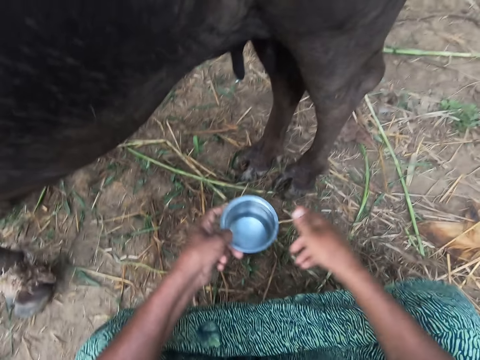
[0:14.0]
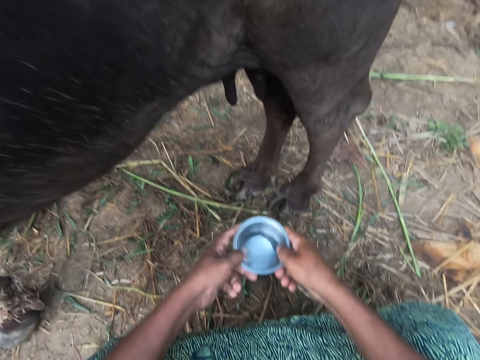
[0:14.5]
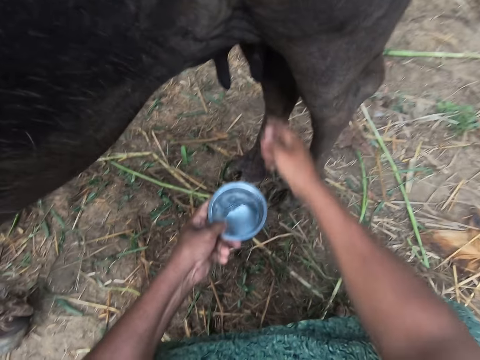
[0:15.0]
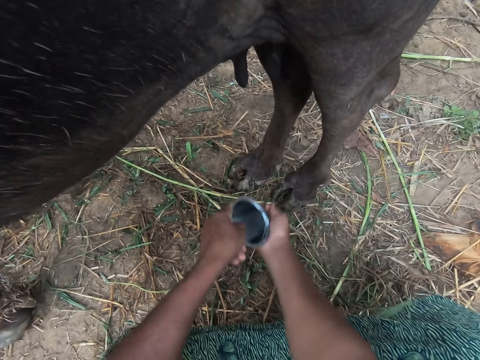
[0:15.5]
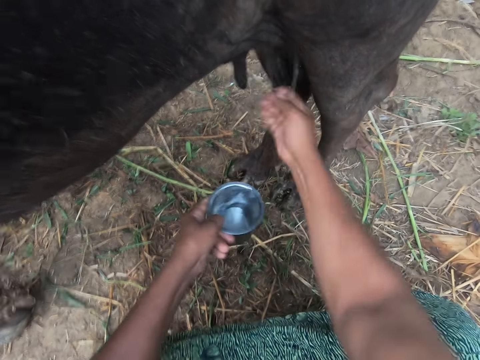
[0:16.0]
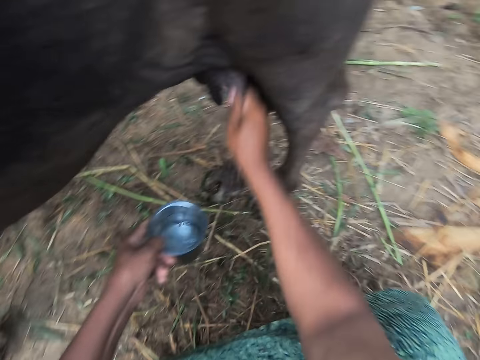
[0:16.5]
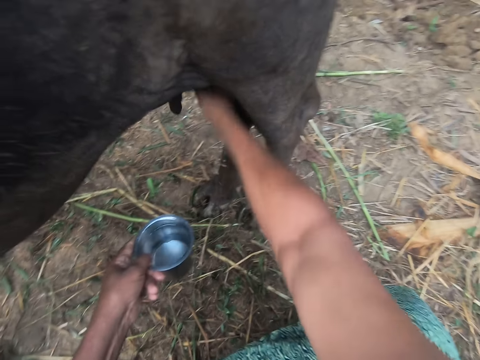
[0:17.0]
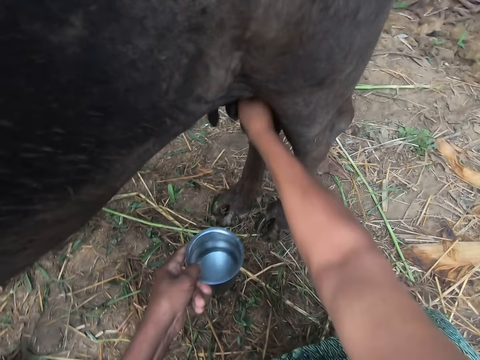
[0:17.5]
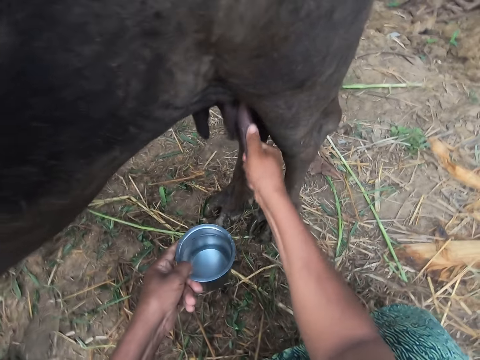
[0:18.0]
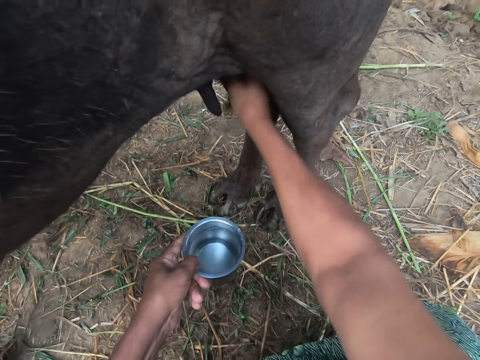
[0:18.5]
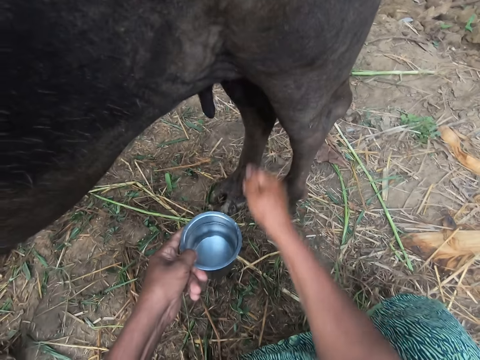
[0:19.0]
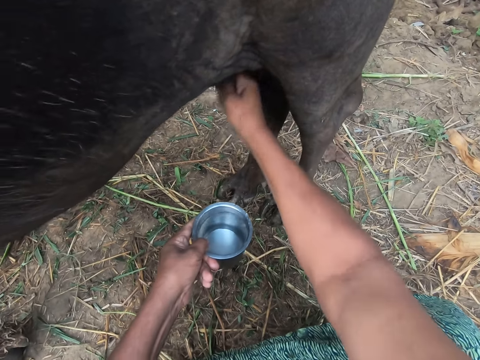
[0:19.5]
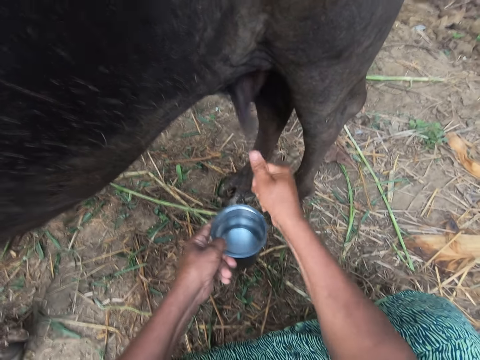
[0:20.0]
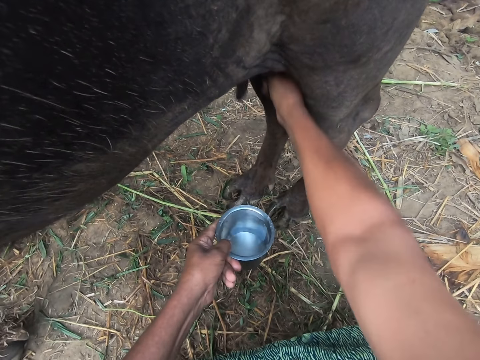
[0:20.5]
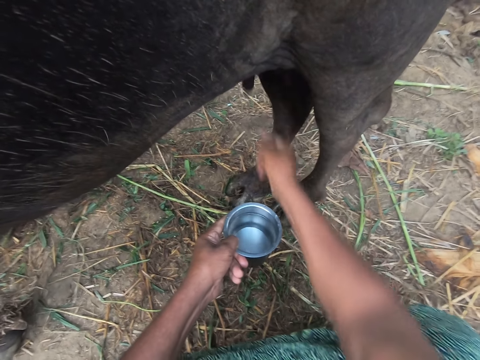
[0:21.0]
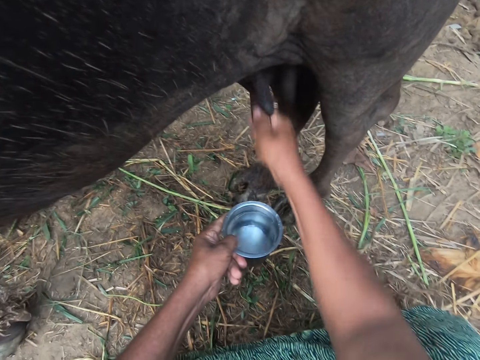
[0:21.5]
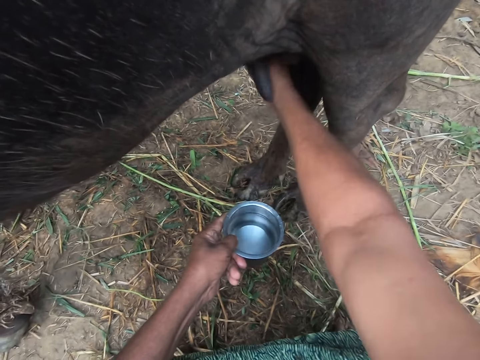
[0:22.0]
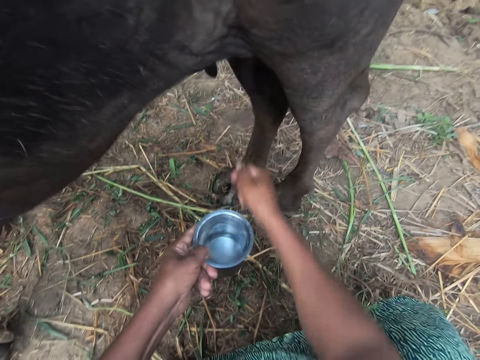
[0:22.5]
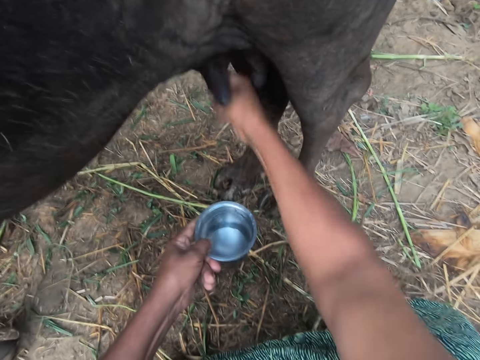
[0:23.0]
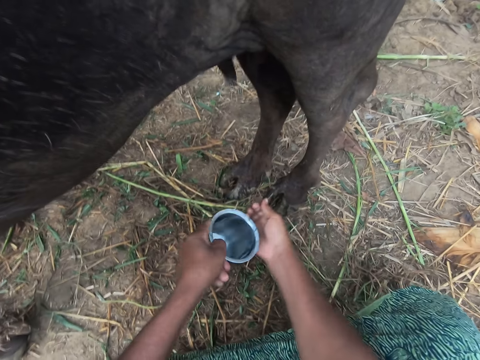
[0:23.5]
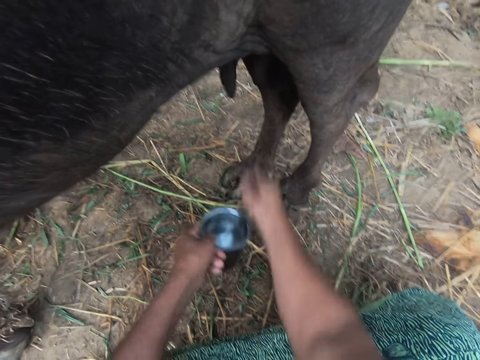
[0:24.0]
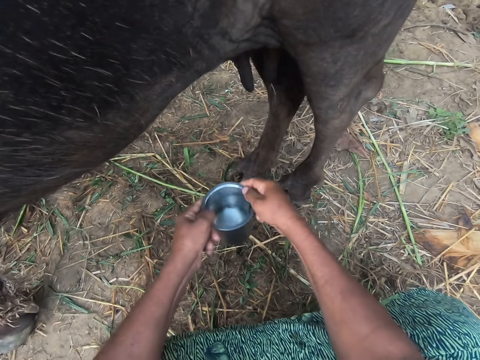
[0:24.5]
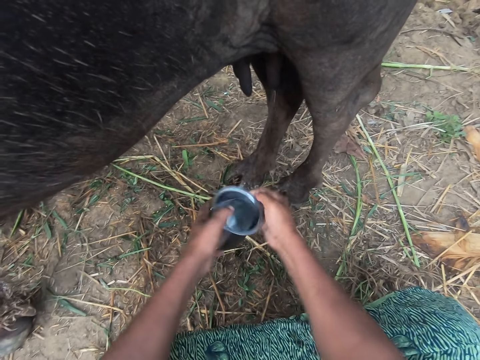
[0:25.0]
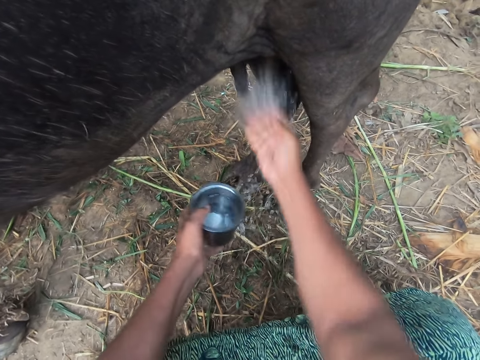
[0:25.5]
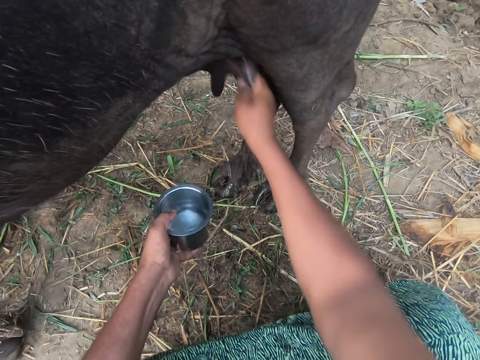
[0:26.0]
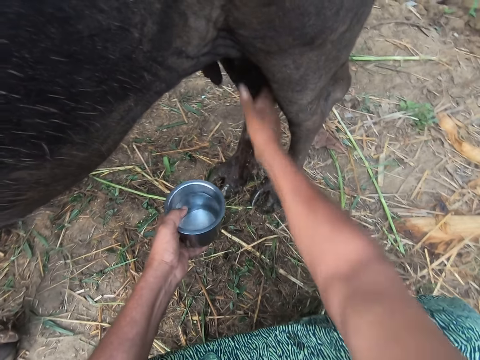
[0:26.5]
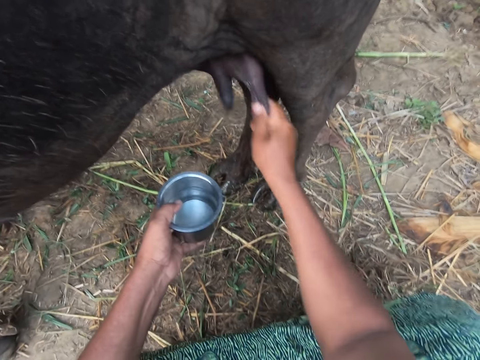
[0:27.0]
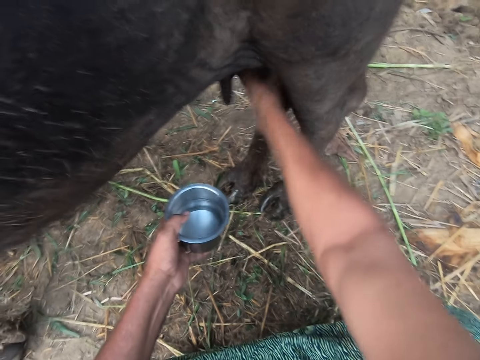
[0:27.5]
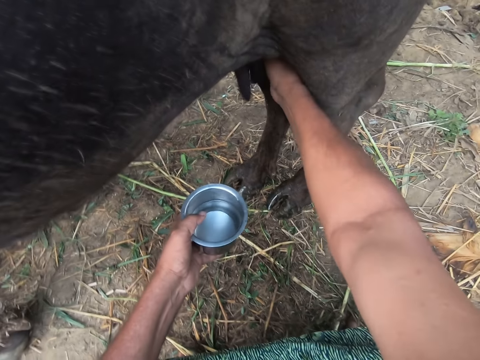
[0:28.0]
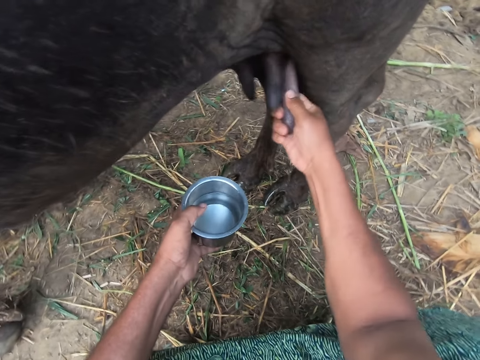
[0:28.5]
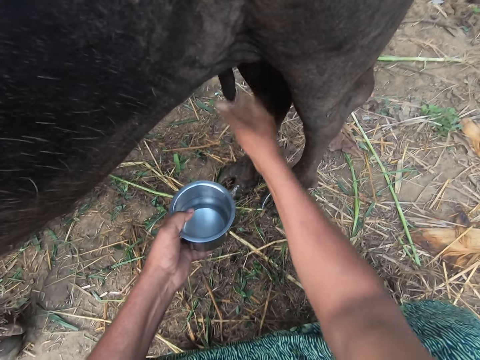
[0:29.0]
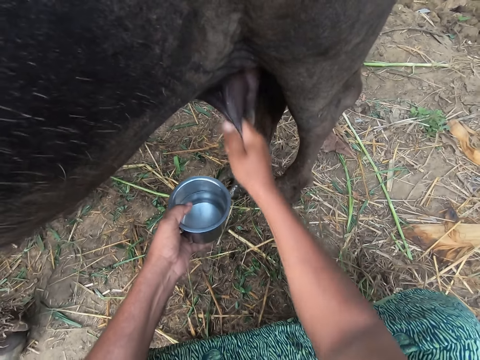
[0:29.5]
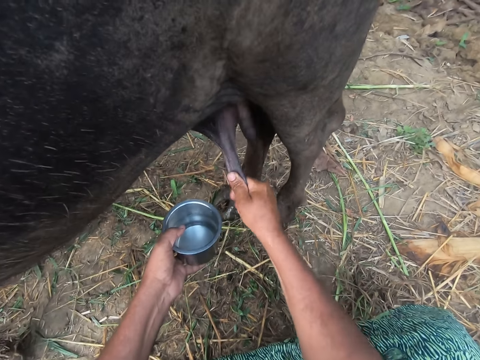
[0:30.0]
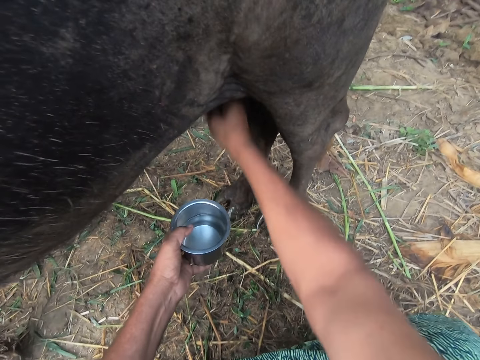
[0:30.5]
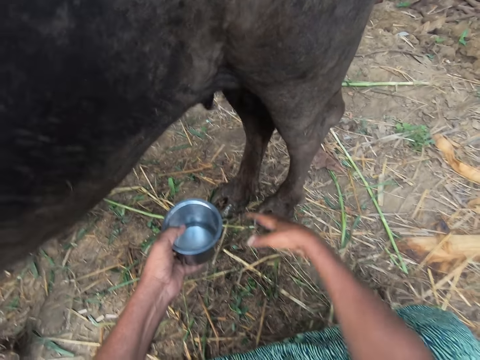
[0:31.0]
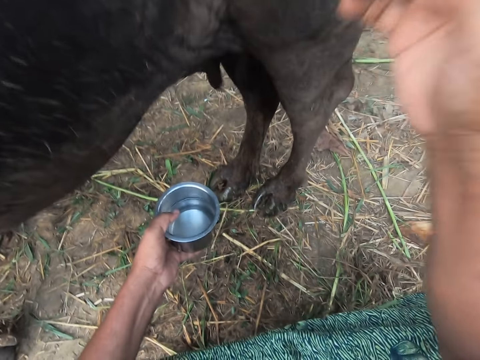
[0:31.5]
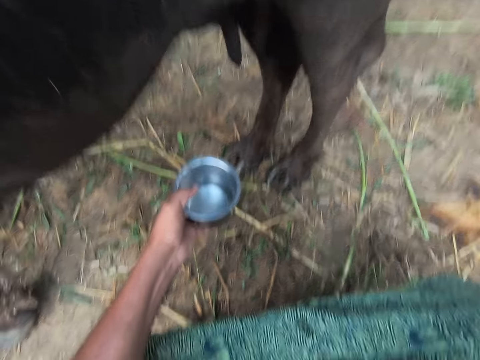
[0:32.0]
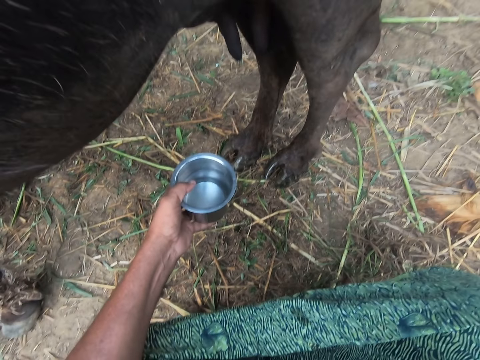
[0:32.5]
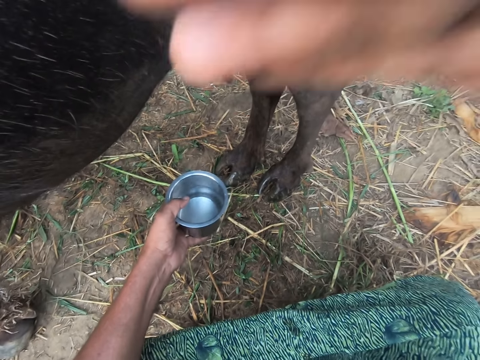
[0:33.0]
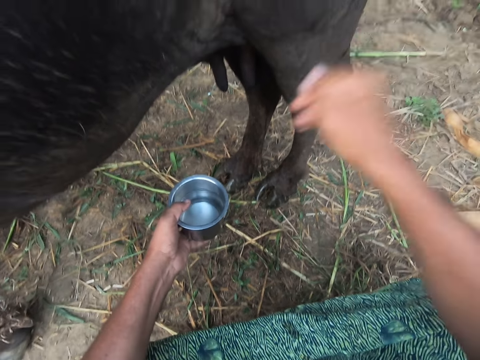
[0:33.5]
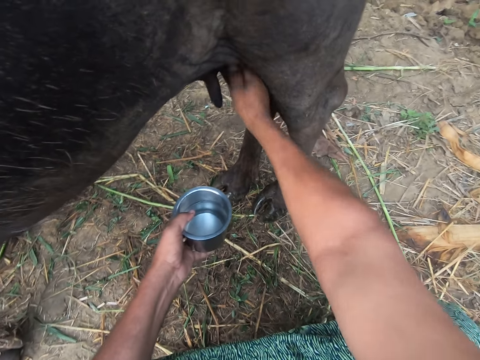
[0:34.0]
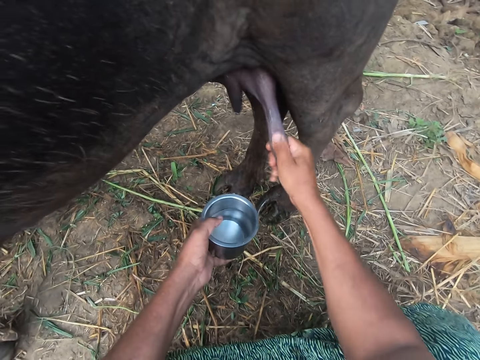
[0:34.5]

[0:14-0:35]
The camera wearer touches the bowl with his right hand. He puts down his hand. He holds the container with both hands. He holds the container with one hand. He pours water from the bowl on his right hand. He washes the udder of the cow with the water. He pours water from the bowl on his right hand. He washes the udder of the cow with the water. He sprinkles water on the teats. He adjusts the bowl on his left hand. He holds the container with both hands. He pours water from the bowl on his right hand. He washes the udder of the cow with the water. He sprinkles water on the teats. He flaps his right hand. He adjusts his camera. He lifts his hand. He puts down his hand. He continues to wash the udder of the cow. He touches the teats.

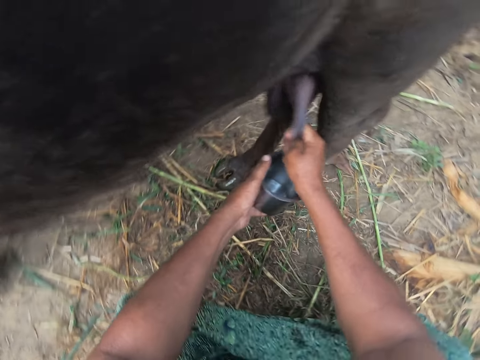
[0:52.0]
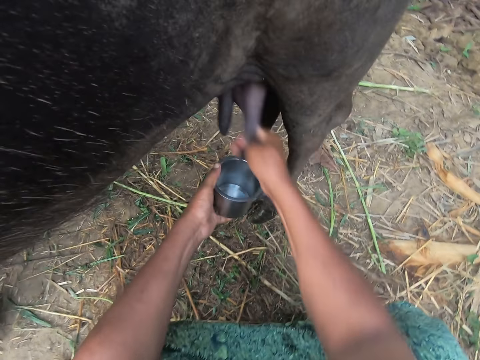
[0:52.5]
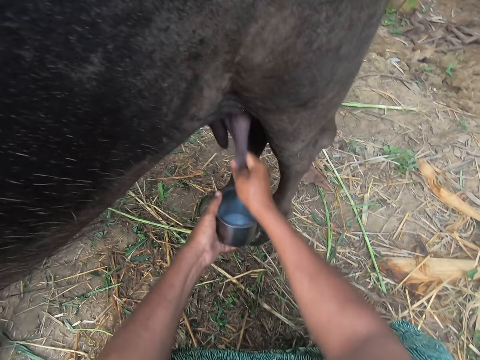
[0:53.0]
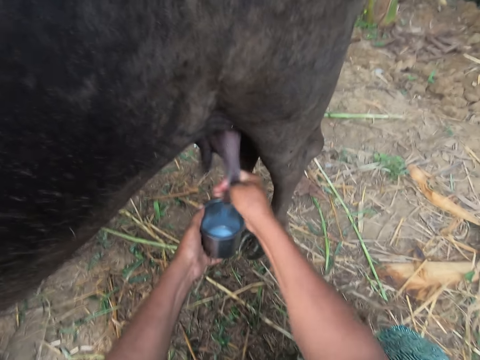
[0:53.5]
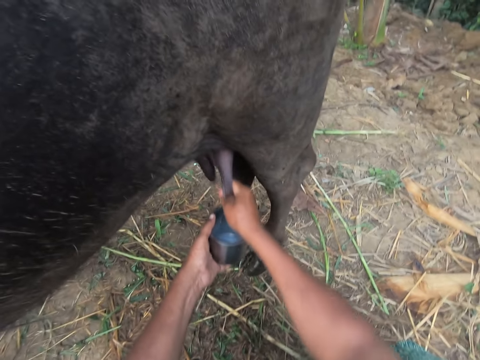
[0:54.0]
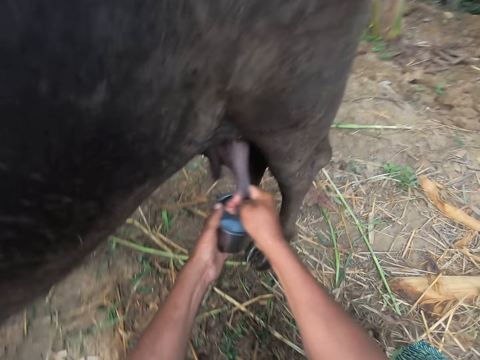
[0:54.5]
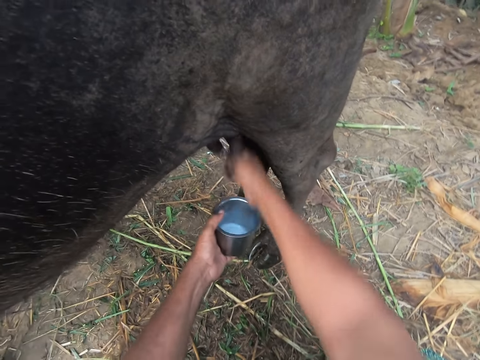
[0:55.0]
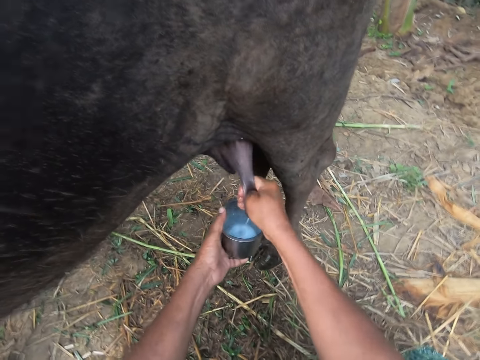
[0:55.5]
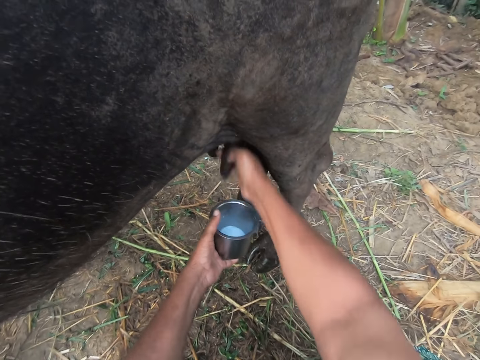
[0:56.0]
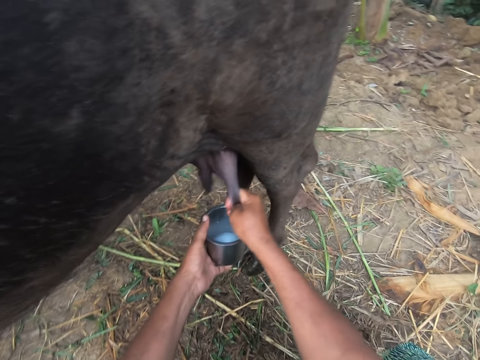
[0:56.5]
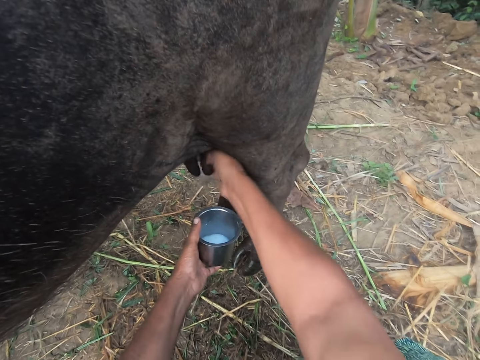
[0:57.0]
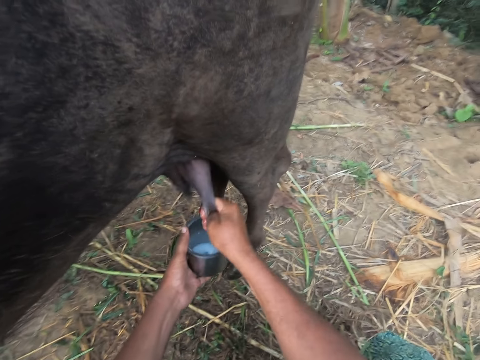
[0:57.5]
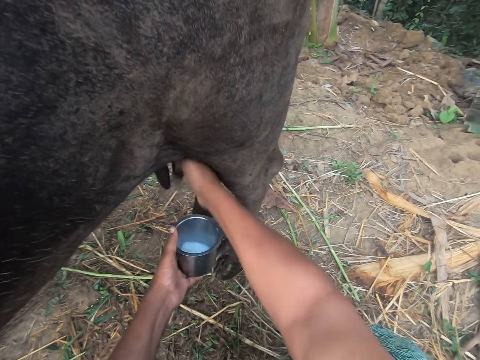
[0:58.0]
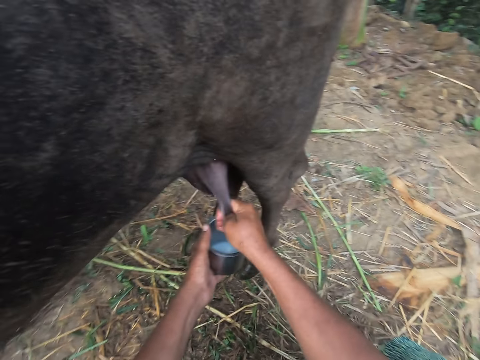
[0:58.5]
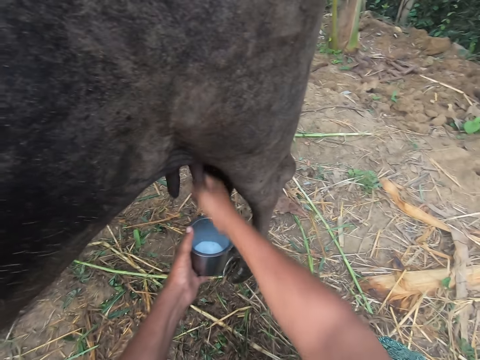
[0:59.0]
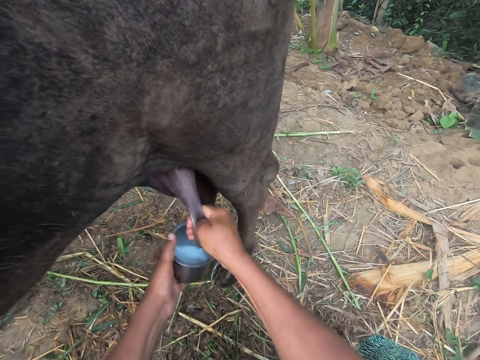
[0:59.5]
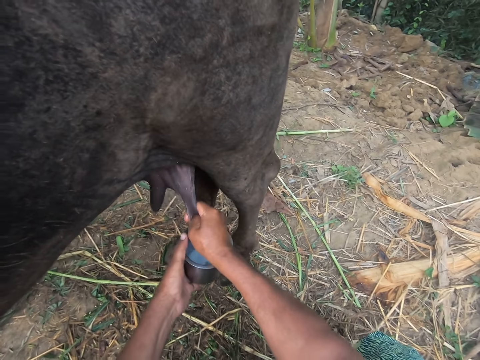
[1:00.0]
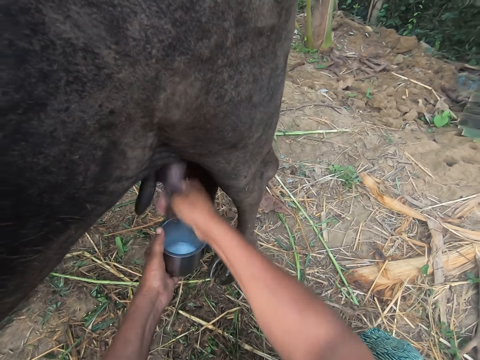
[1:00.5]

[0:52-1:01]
The camera wearer milks the cow.
